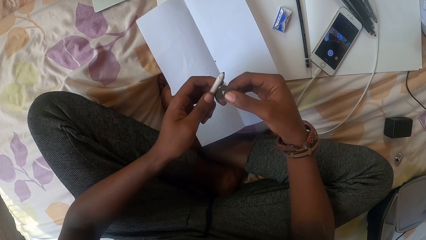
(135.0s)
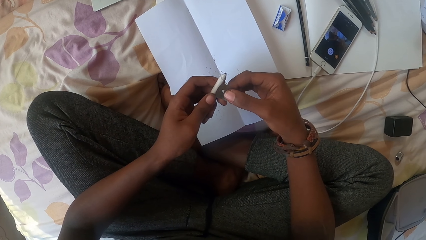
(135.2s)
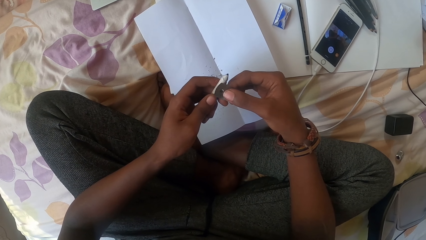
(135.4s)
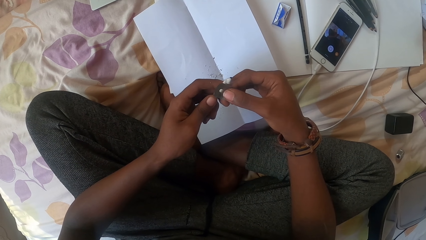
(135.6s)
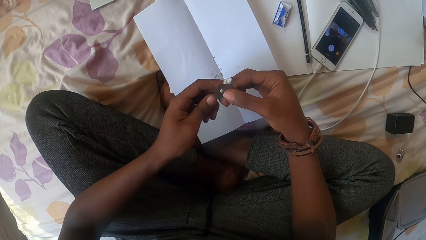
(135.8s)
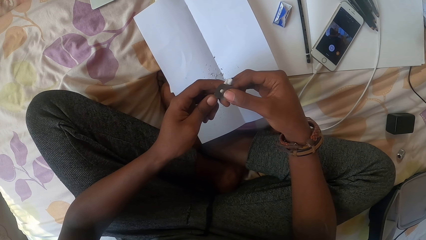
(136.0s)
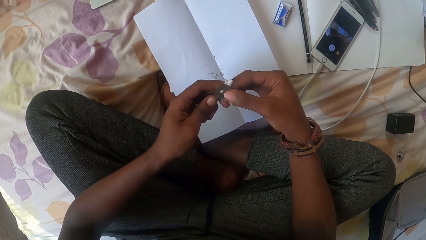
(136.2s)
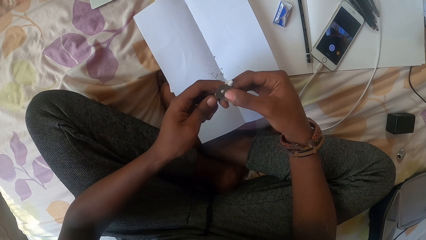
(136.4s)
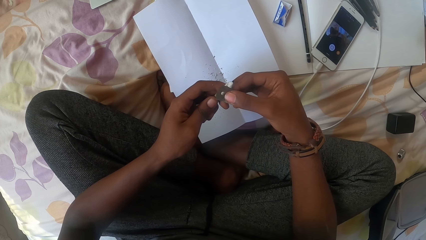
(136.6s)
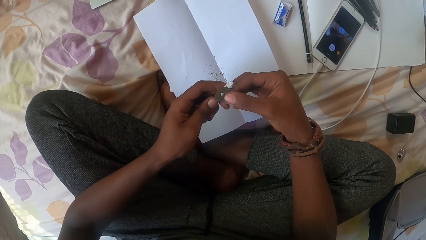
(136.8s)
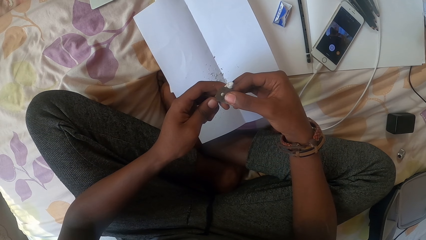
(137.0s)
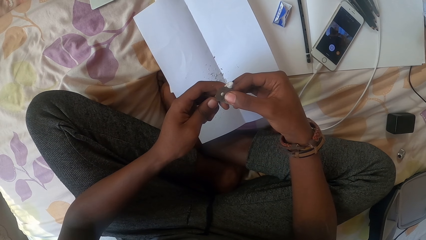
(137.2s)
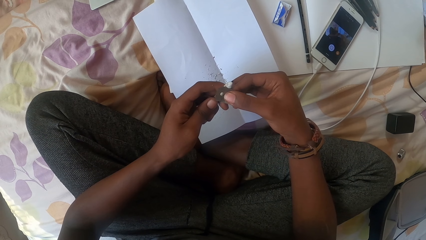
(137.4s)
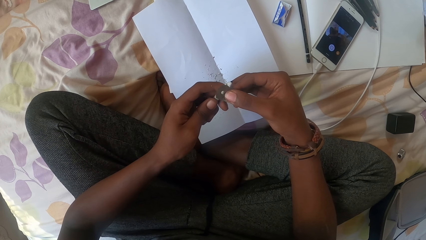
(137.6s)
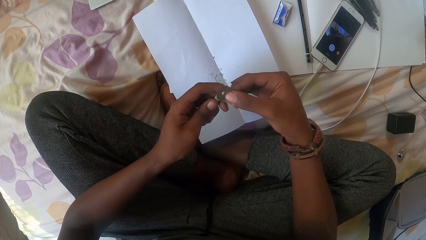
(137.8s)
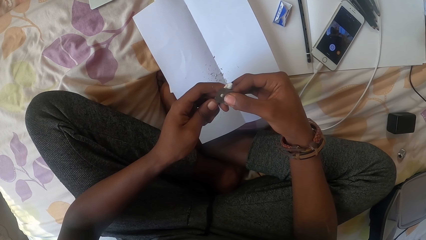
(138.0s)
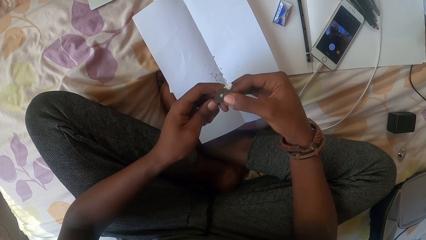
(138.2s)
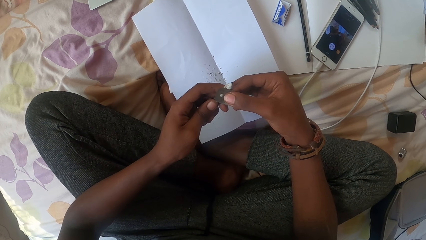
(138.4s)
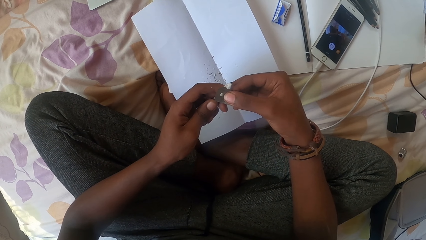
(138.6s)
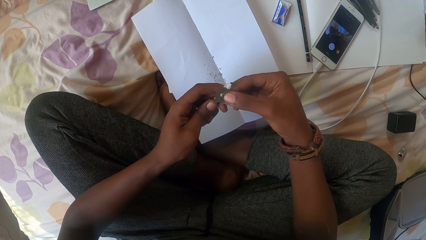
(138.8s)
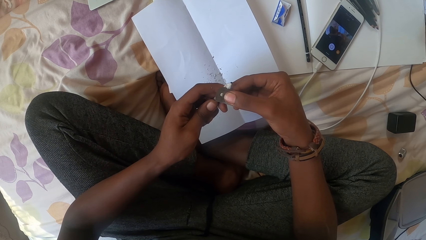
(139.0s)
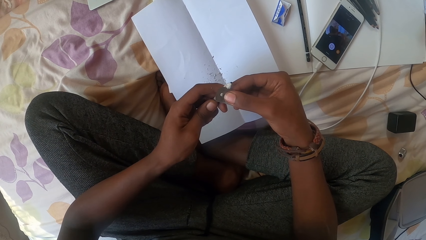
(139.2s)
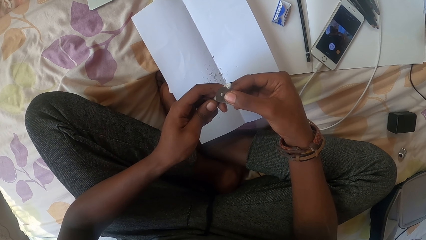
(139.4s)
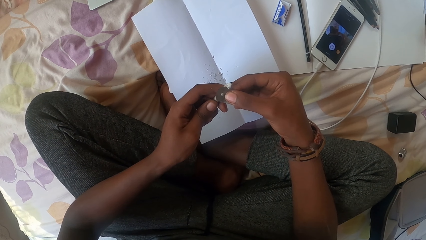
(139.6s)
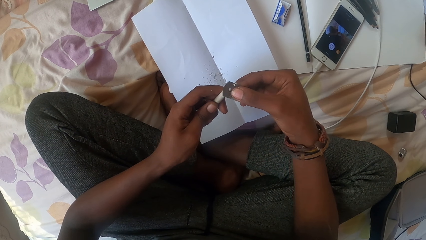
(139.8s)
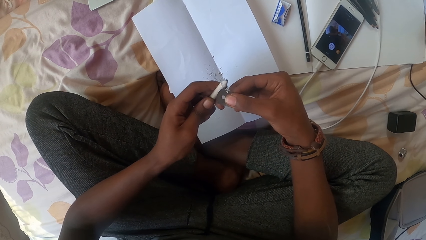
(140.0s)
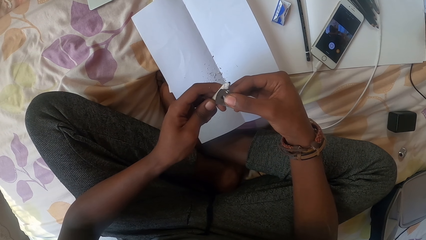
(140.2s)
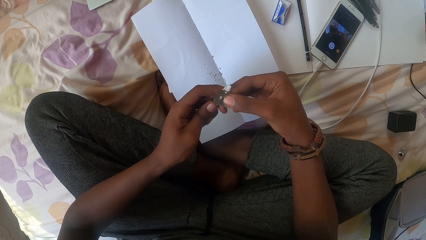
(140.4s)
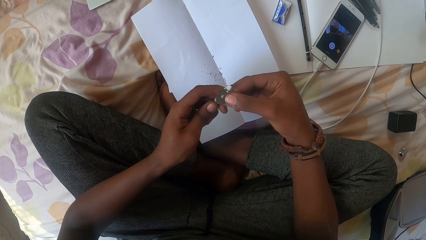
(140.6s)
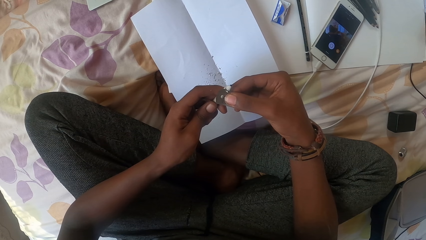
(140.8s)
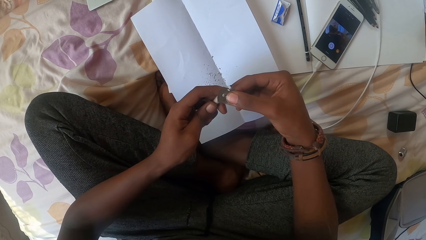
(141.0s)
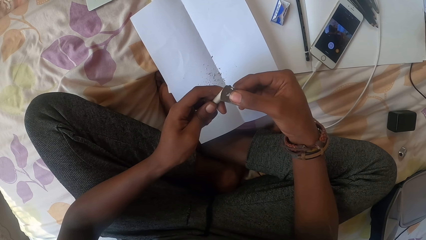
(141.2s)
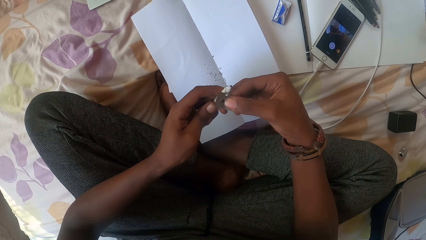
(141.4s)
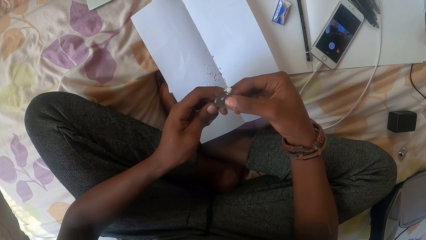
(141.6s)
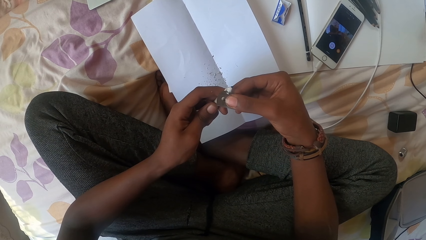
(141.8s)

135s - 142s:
The camera wearer sharpens the pencil with the razor blade.

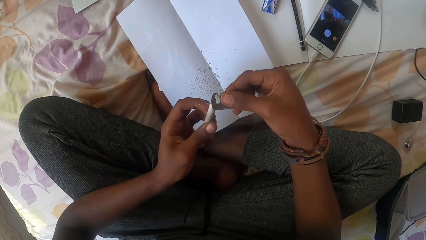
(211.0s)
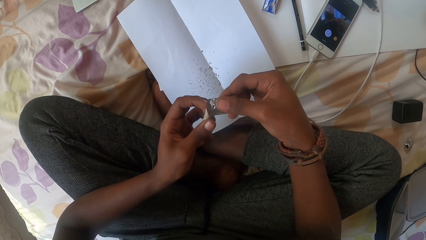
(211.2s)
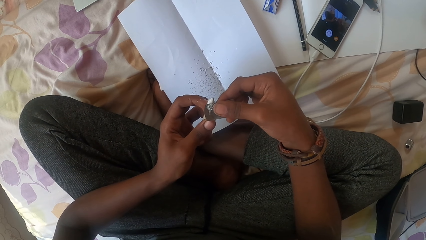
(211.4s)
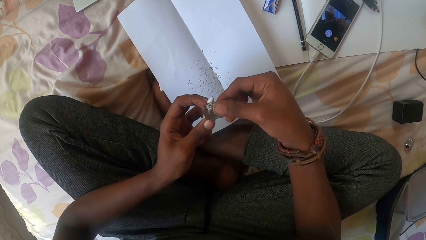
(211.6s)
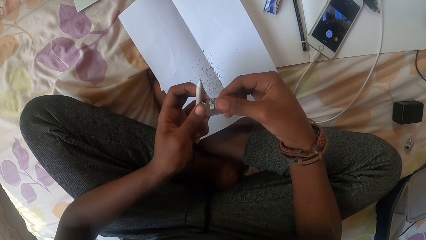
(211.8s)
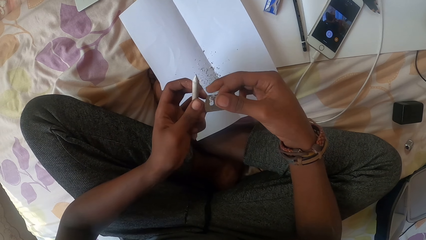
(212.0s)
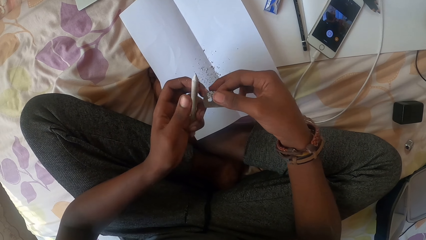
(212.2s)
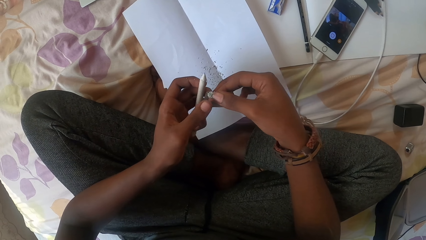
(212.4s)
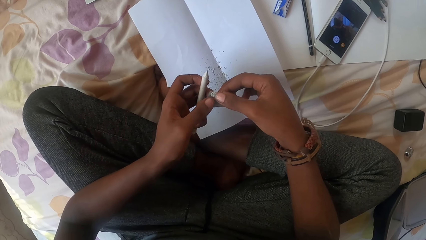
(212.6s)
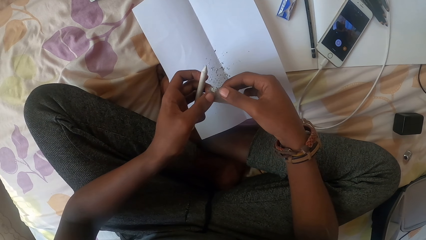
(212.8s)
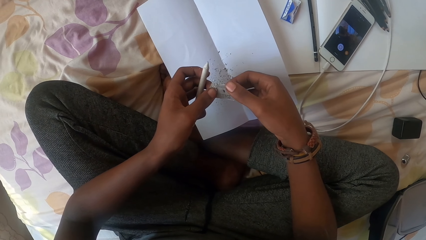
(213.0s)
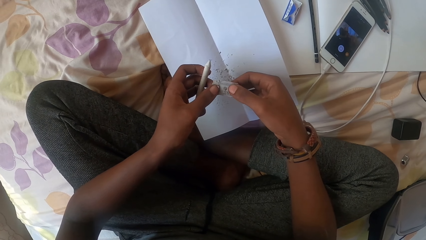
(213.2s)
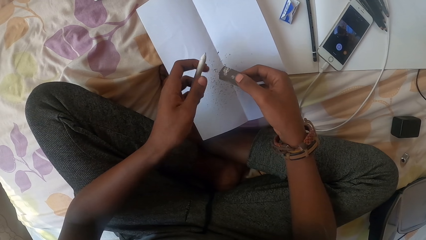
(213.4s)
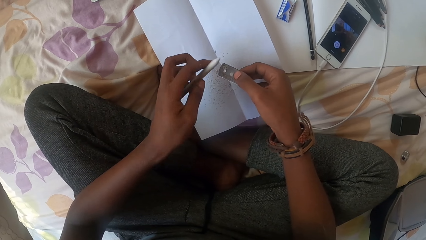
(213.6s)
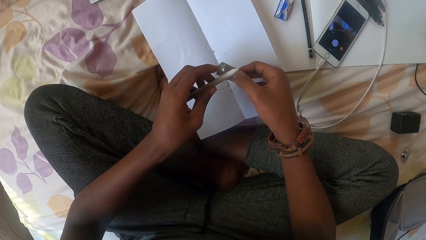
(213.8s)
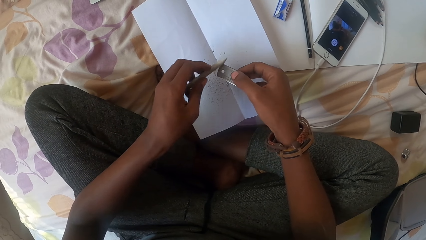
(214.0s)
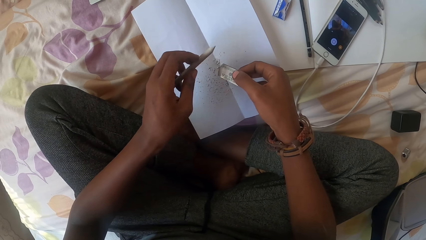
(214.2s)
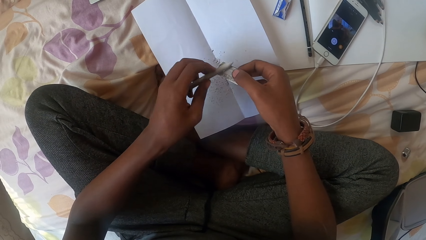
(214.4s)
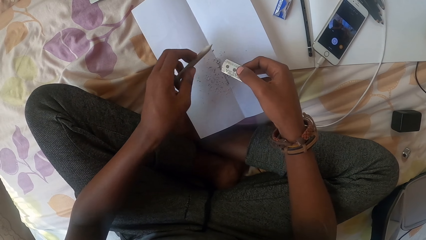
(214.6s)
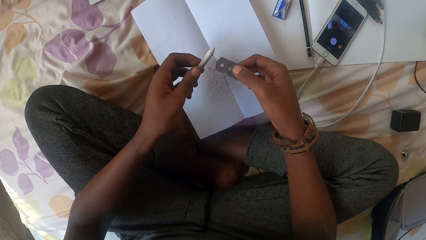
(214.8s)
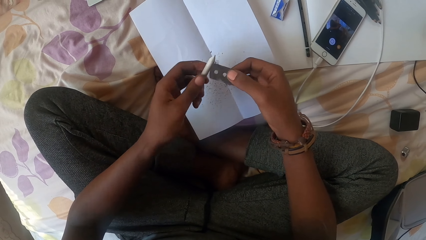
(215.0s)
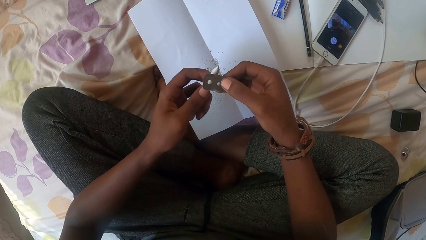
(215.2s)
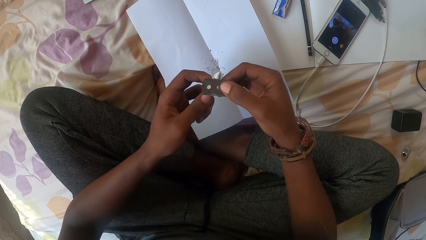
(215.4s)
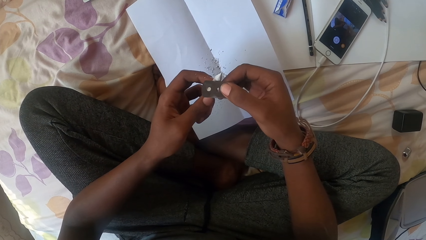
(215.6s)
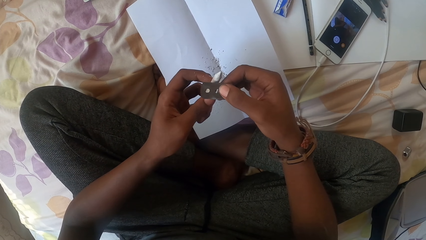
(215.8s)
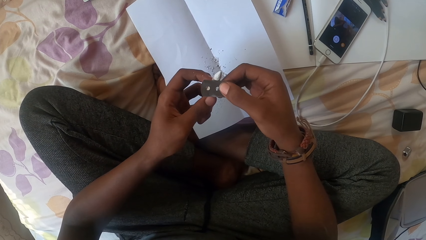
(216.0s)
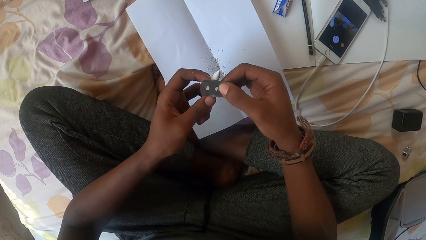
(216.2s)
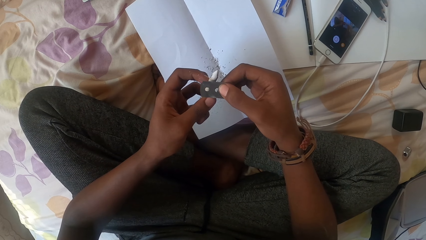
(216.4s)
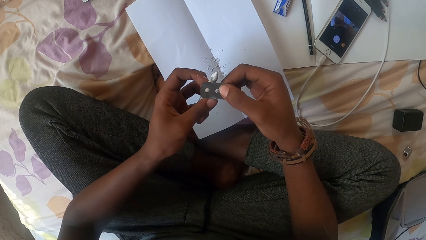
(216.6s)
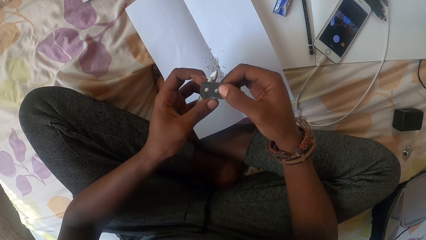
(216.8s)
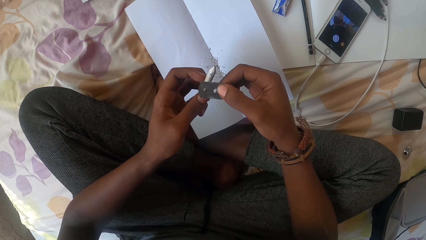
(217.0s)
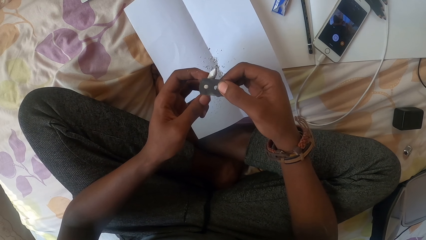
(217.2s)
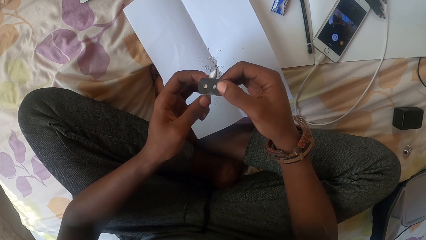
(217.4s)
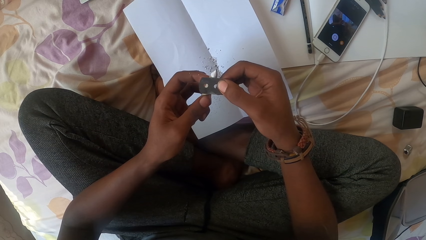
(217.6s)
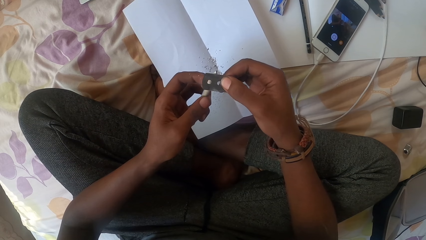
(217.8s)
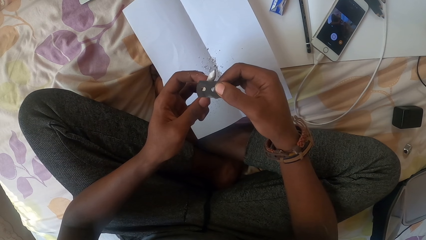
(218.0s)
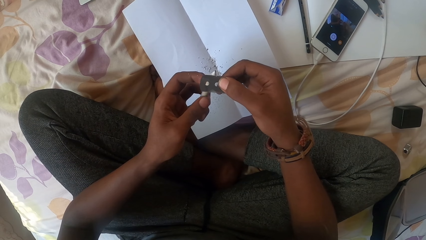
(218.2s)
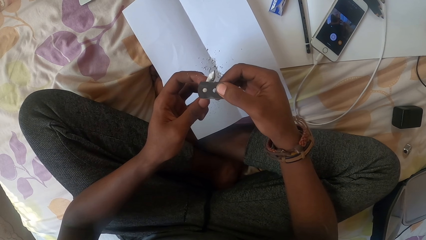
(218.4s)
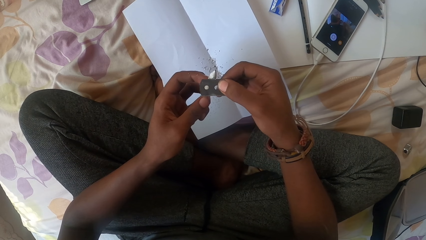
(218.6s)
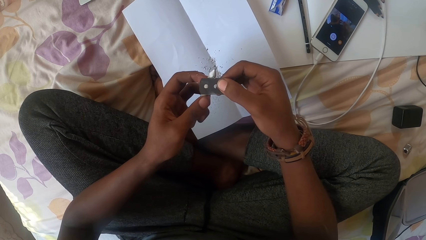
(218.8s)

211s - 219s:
The camera wearer cleans the razor blade. They scrape the chips off the razor blade with the marker. They sharpen the pencil with the razor blade. They turn the pencil around. They sharpen the pencil with the razor blade.
